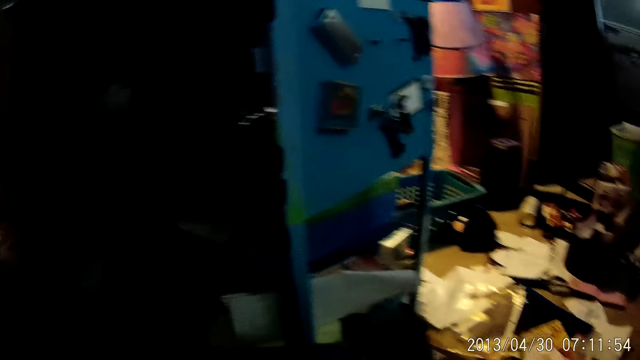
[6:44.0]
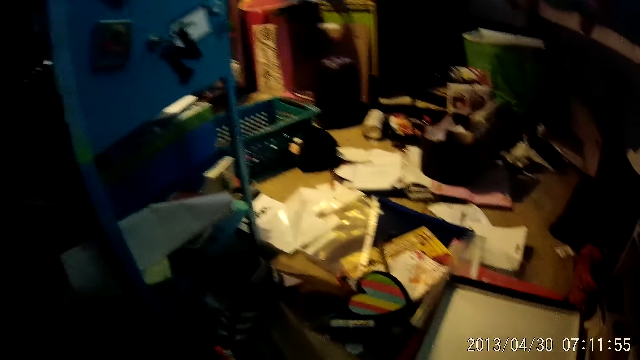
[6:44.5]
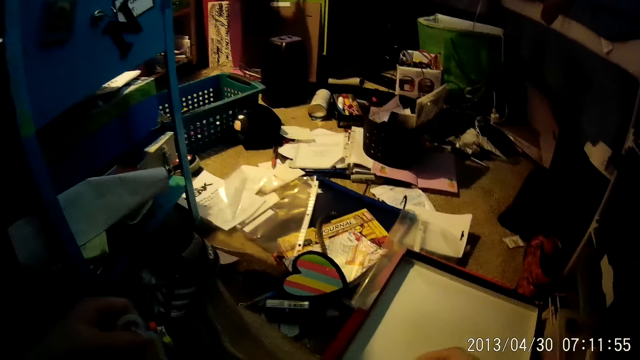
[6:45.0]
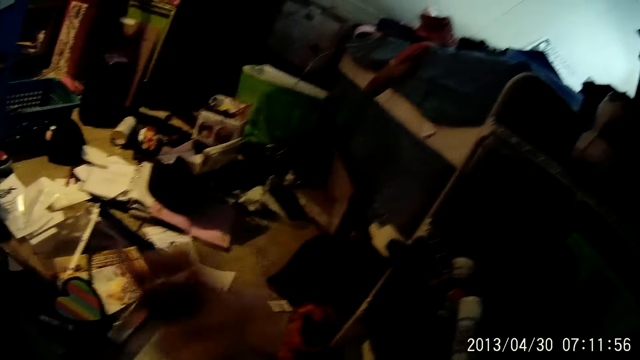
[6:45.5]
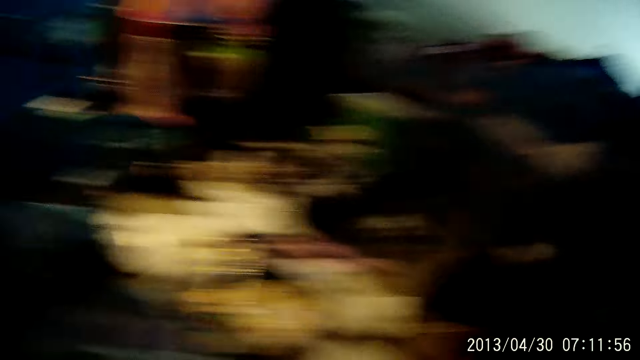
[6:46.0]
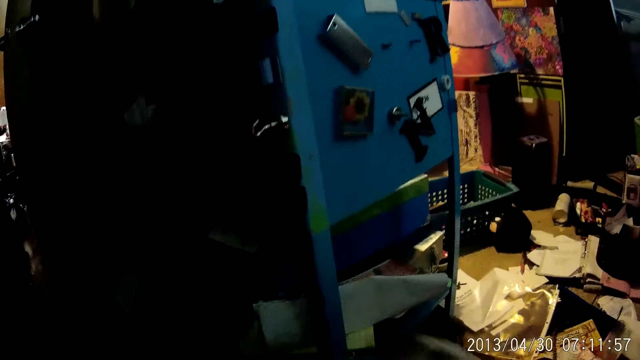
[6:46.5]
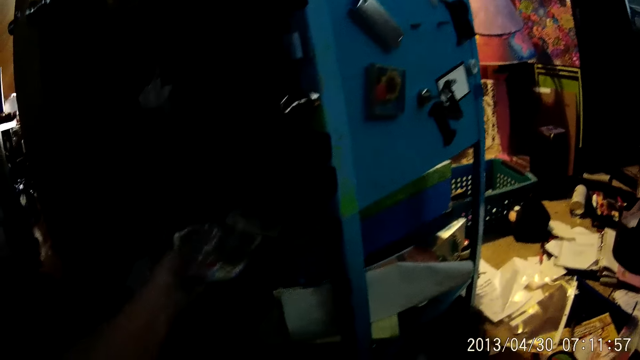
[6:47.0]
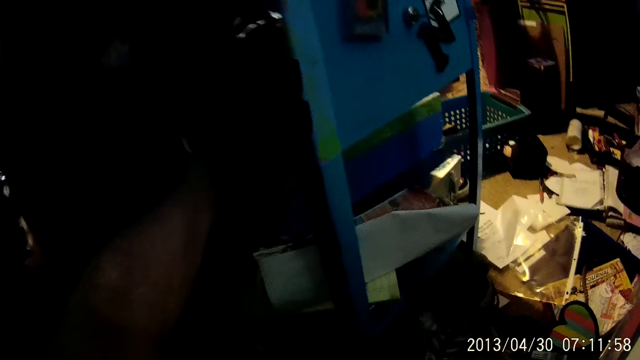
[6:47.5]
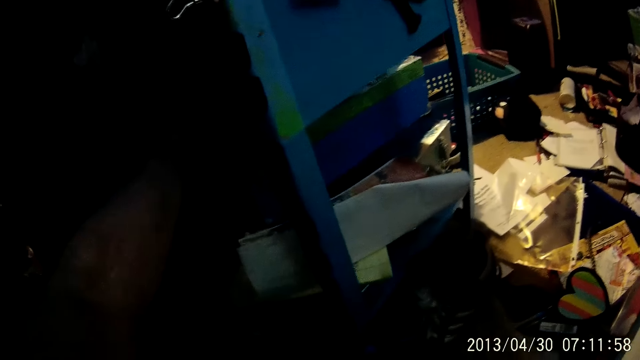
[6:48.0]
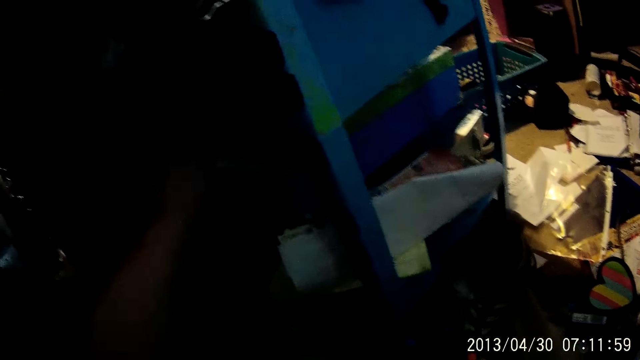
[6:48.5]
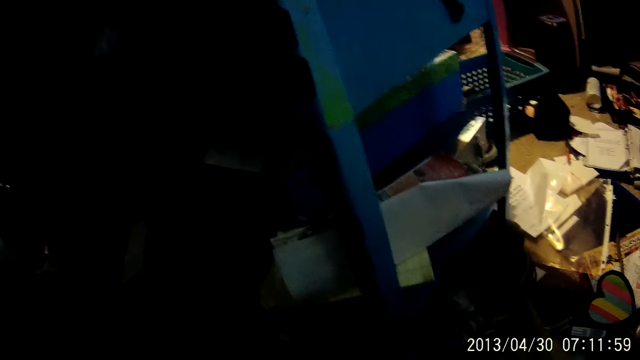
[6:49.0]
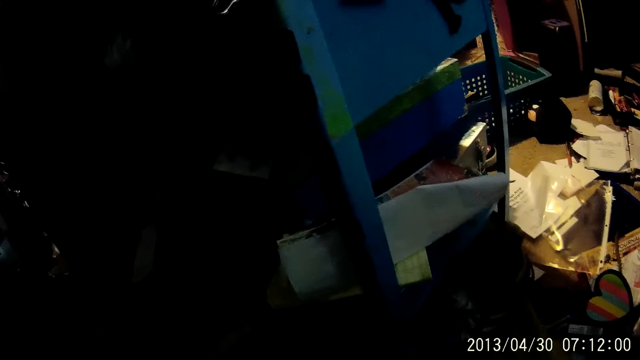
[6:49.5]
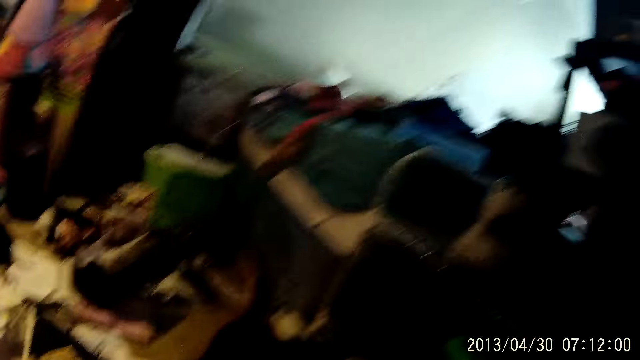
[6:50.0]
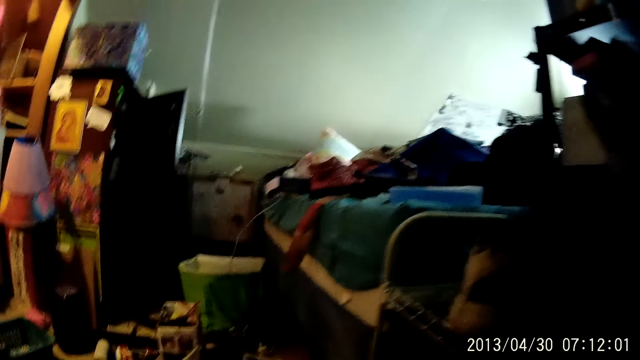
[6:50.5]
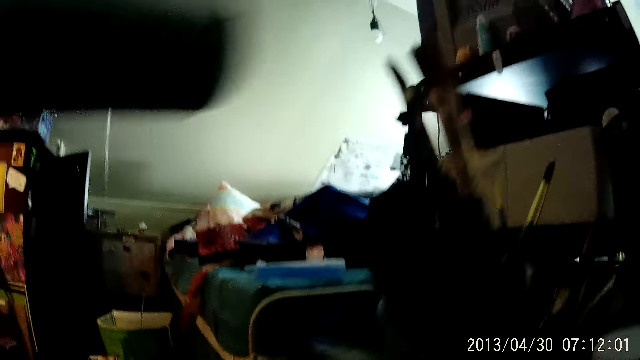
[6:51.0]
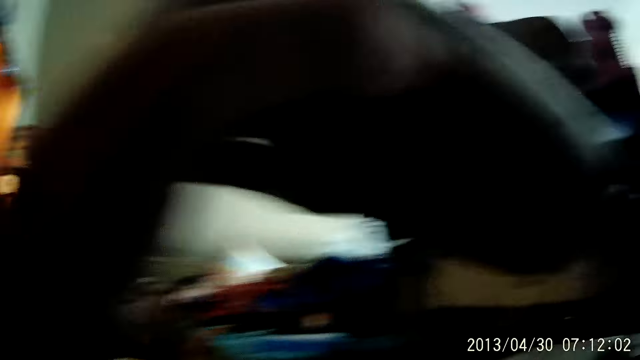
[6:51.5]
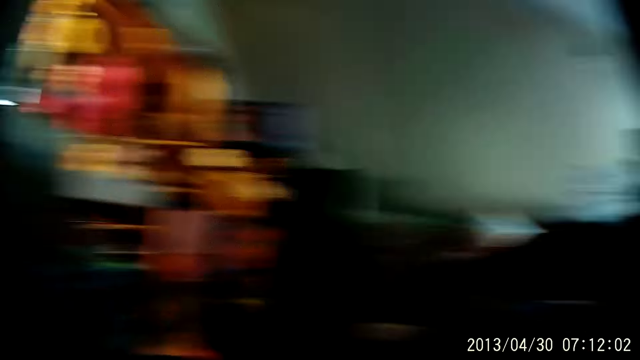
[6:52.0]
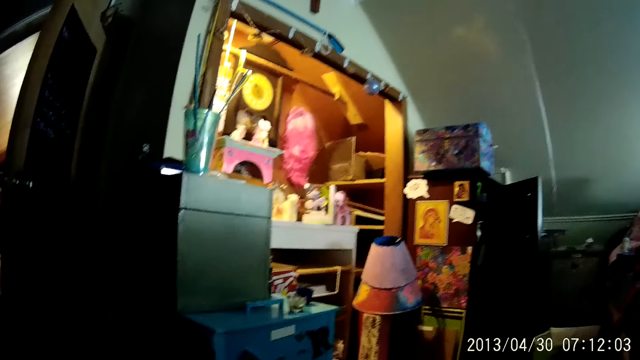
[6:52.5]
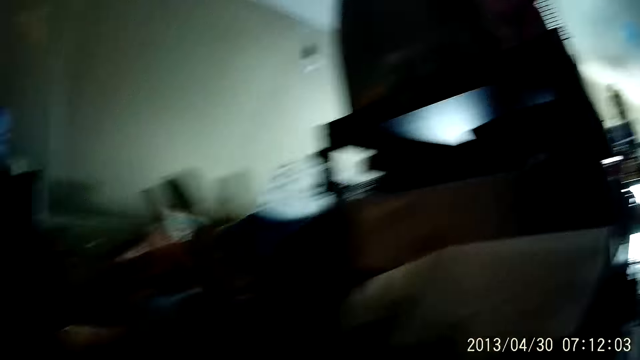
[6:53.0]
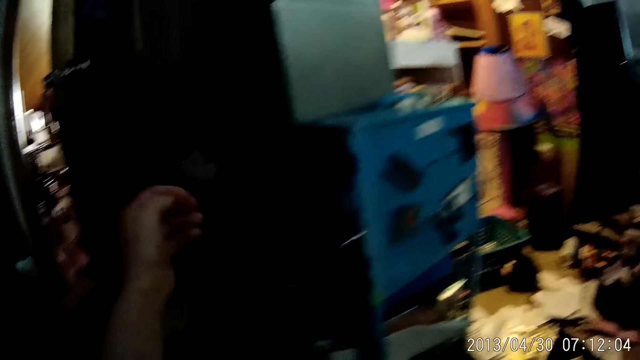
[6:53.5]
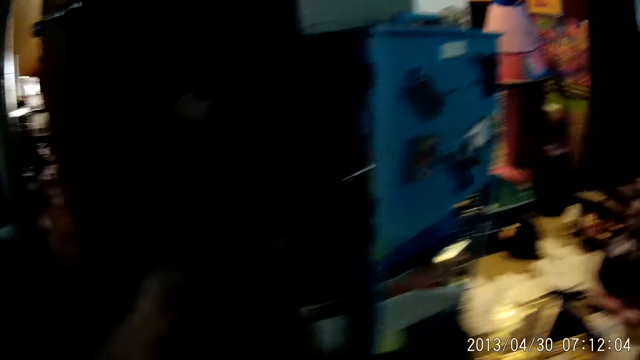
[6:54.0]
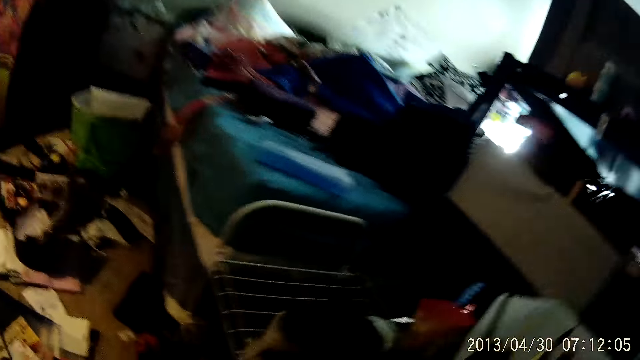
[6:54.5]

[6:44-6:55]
The camera wearer holds something. She passes it to the left hand. She places a palette on the blue trolley with her left hand. She picks up a Bluetooth speaker. She places the Bluetooth speaker or bag on the black shelf with her right hand. She looks around.

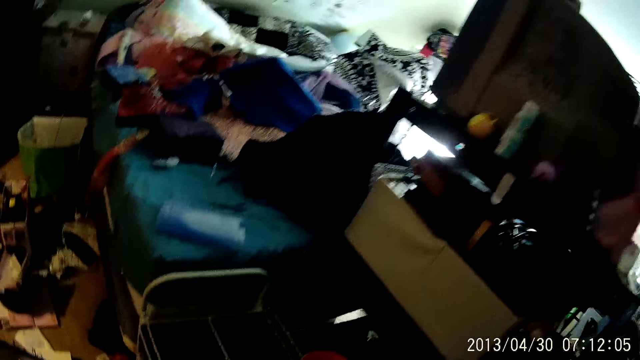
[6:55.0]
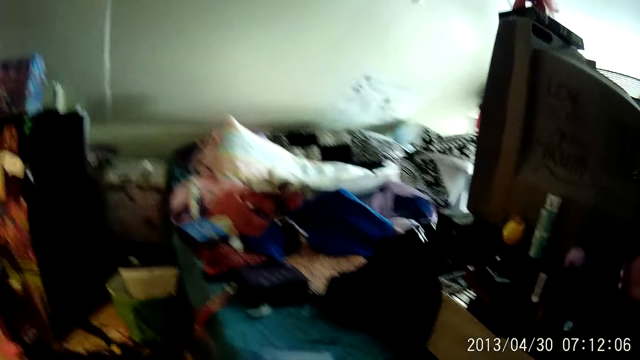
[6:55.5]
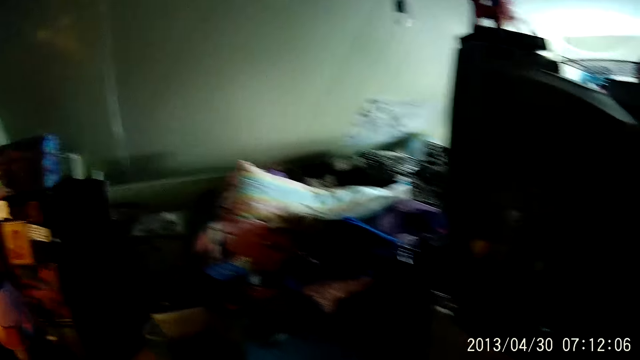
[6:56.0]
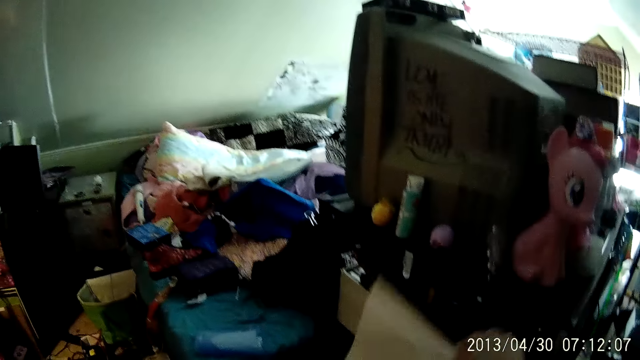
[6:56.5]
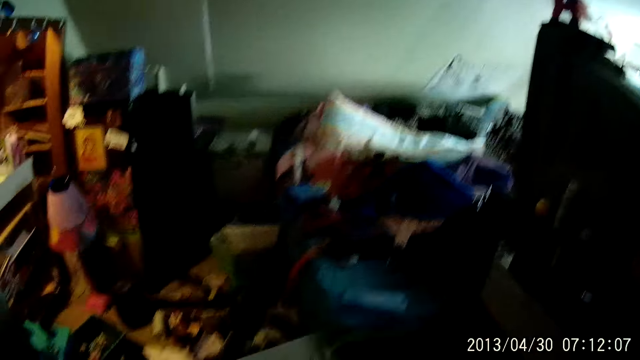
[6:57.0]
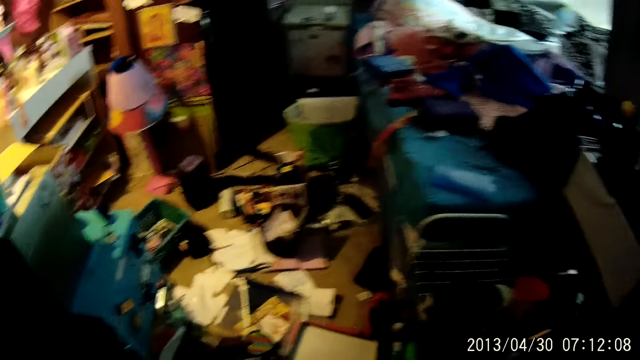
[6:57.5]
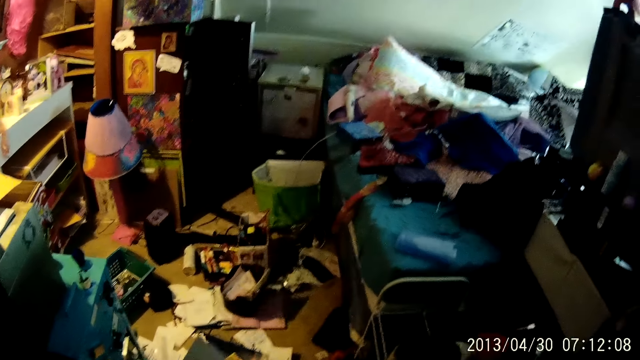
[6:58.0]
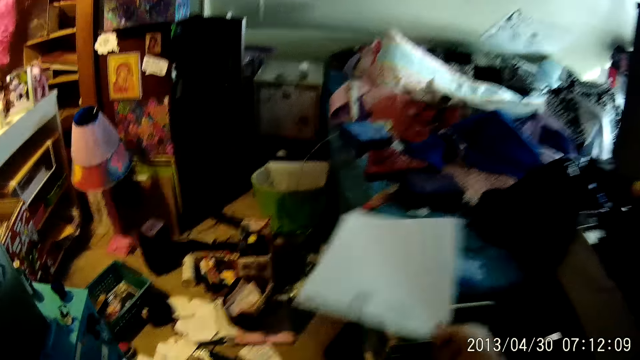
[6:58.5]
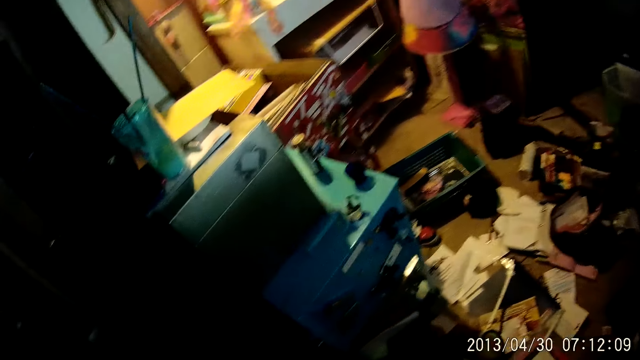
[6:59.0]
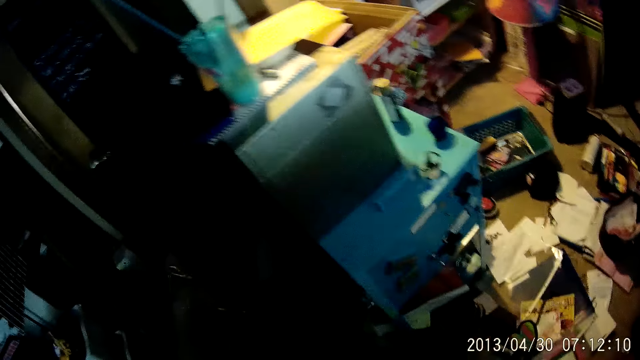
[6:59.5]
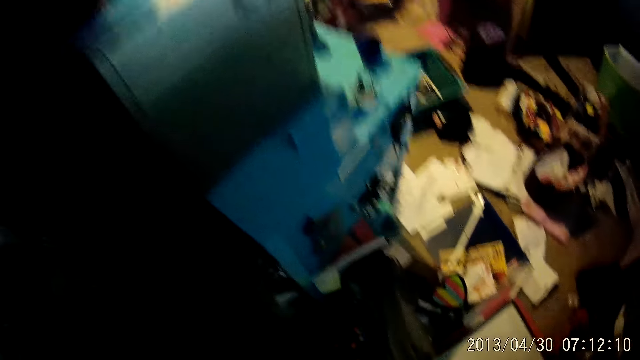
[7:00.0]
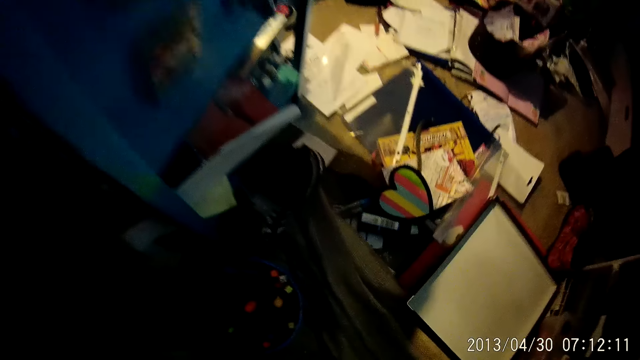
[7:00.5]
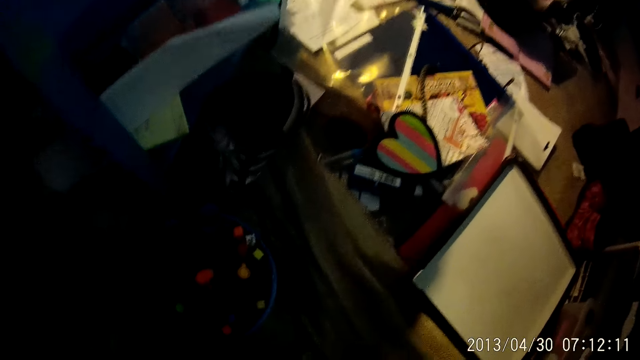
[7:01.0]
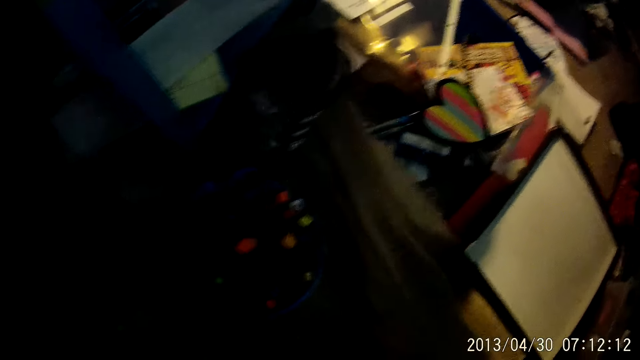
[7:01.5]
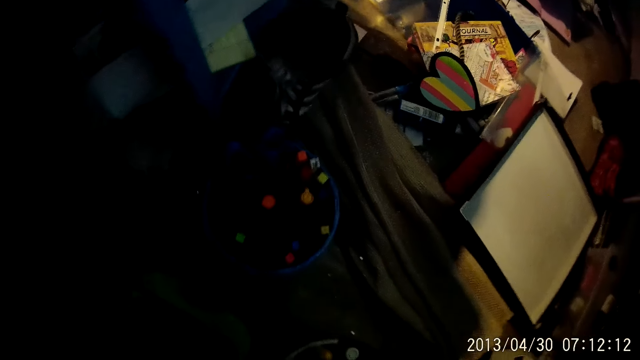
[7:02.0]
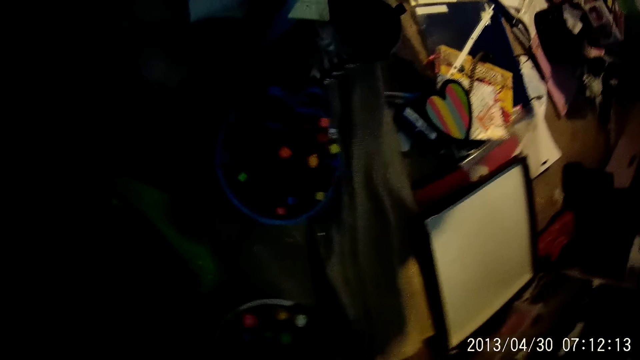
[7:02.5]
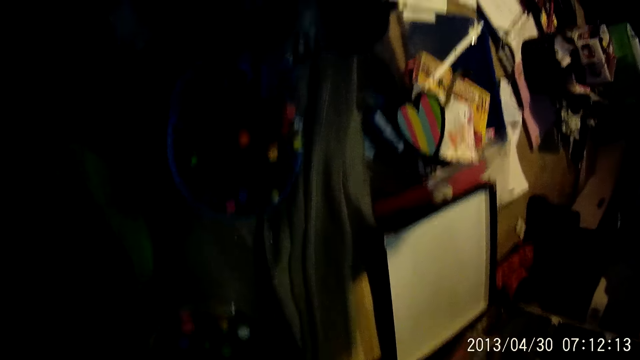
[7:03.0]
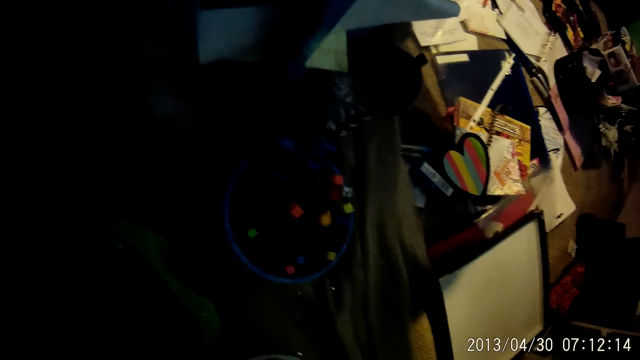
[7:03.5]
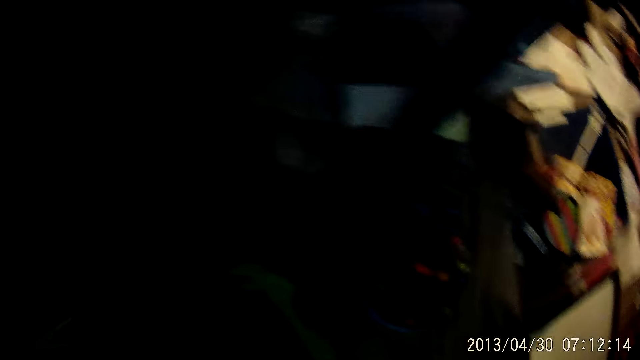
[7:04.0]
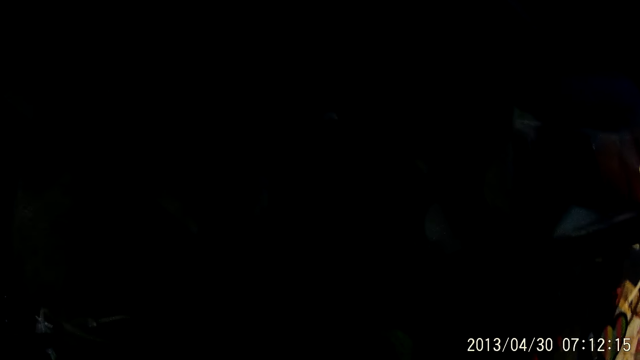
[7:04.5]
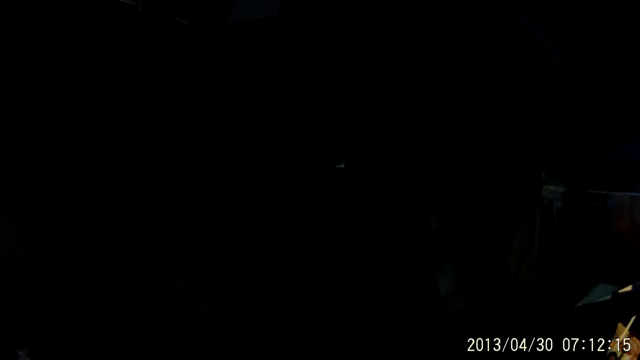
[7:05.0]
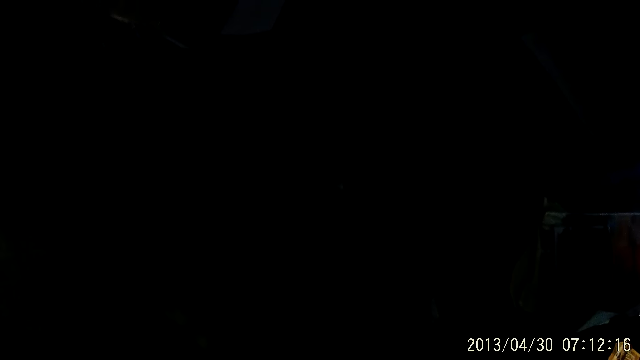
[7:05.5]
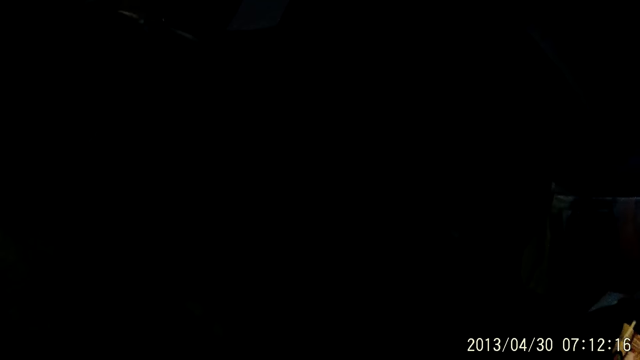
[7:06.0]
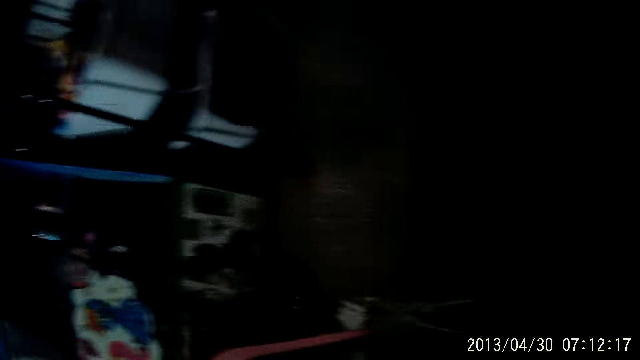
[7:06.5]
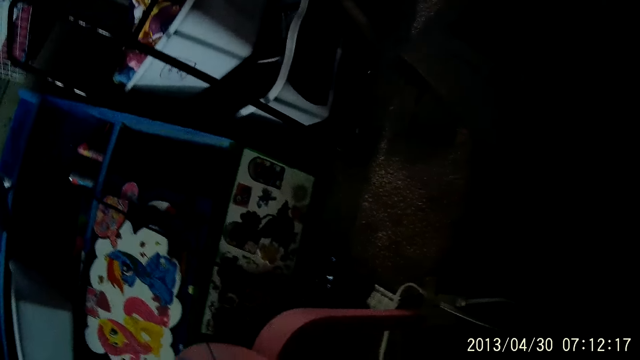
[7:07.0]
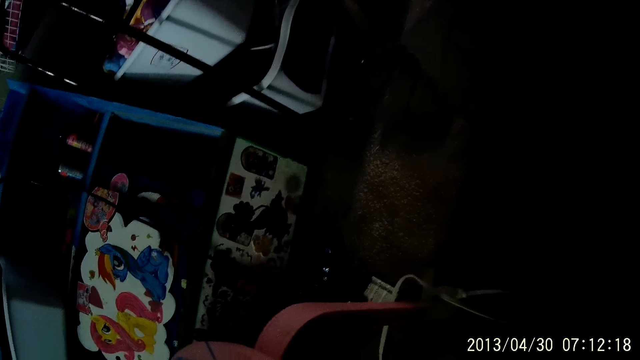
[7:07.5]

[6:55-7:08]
The camera wearer picks up a paper from the black shelf with her right hand. She drops the paper on the bed with her right hand. She looks around.
